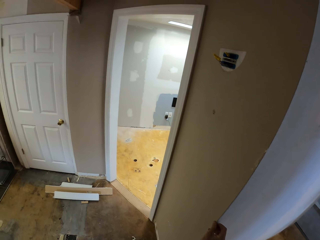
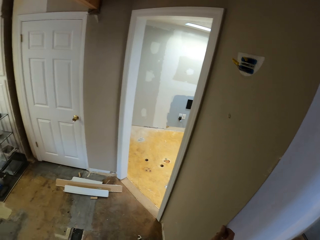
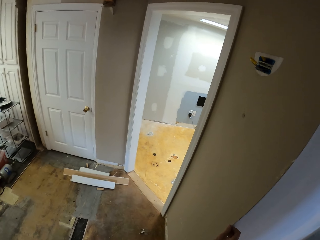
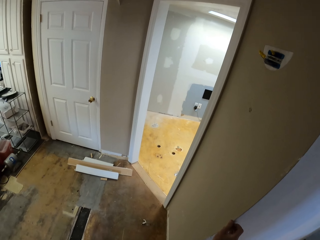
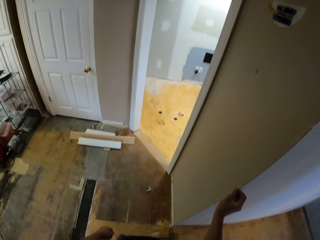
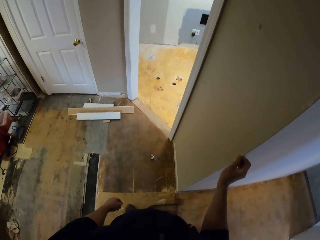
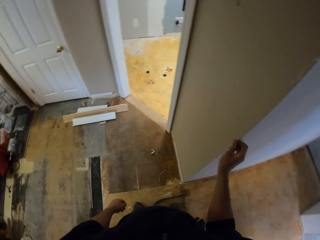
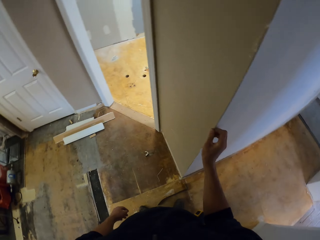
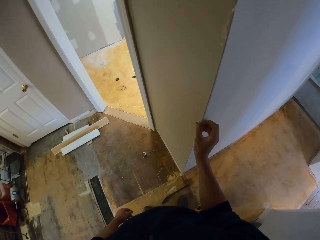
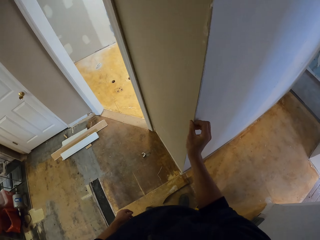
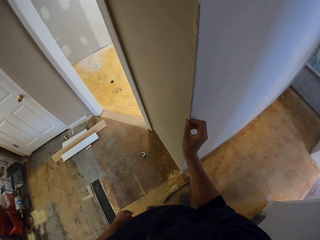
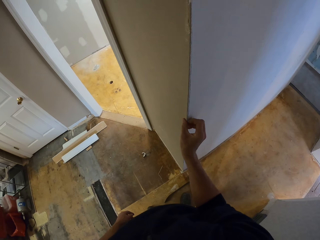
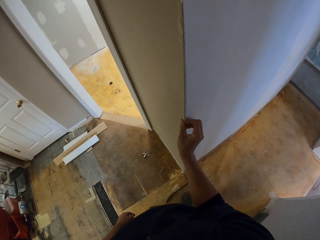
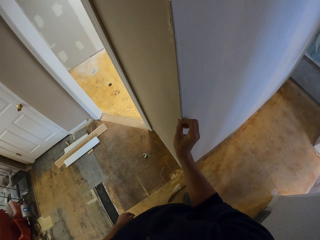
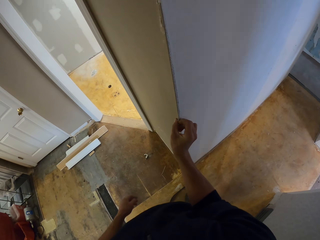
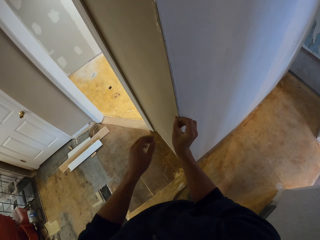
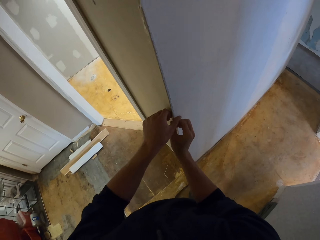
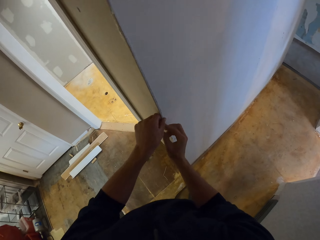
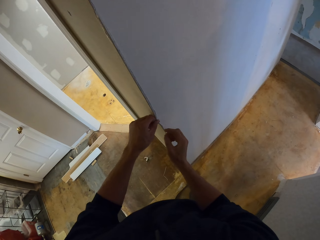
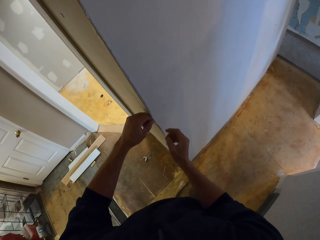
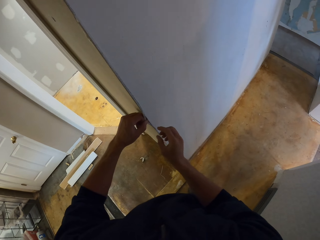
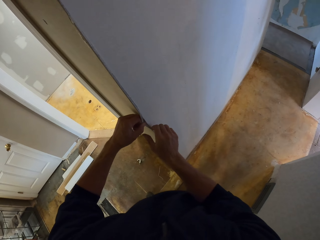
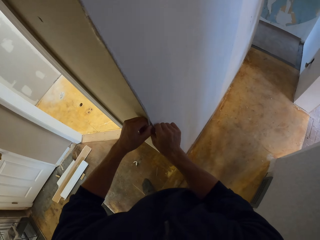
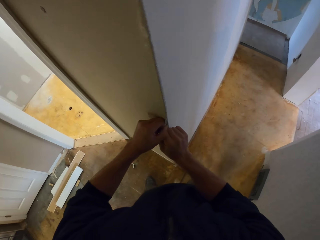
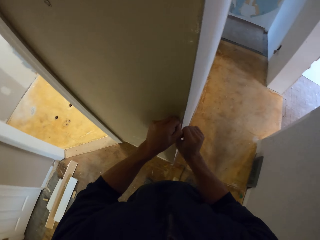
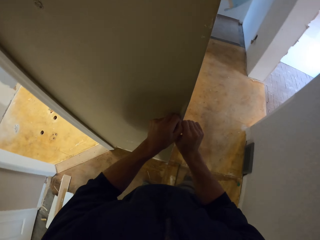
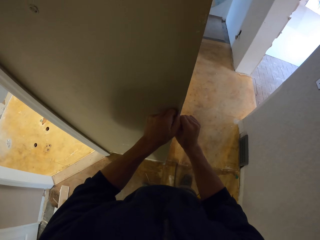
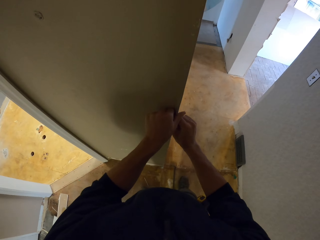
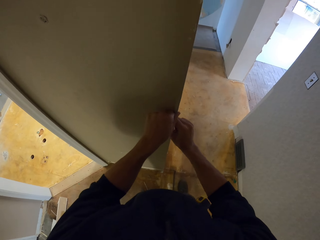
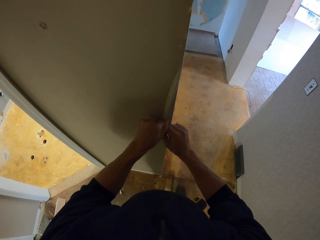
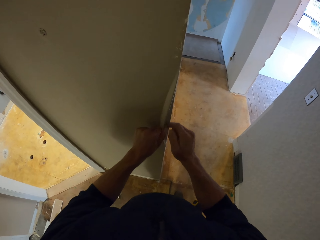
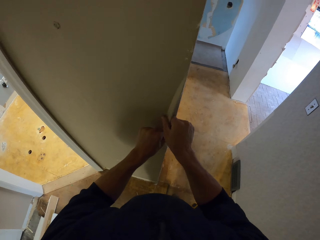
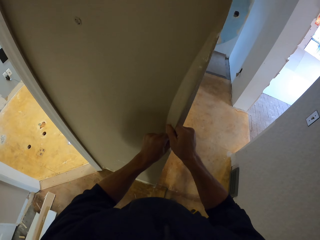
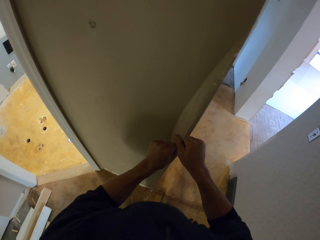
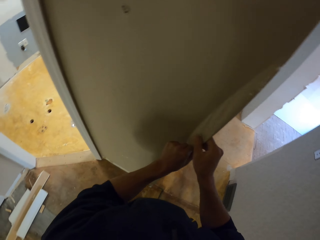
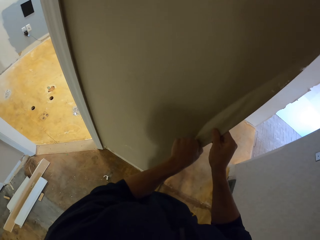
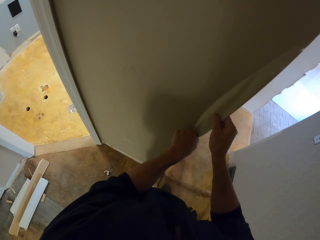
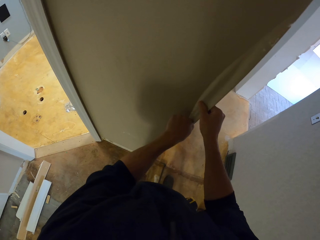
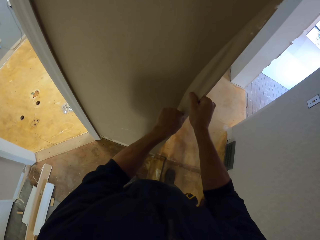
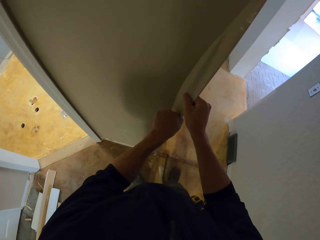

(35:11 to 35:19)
The camera wearer removes wallpaper.

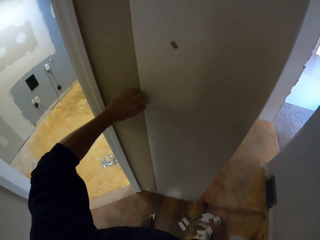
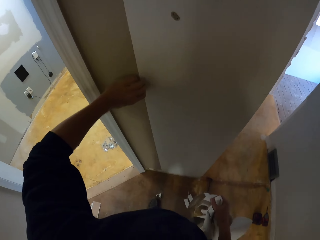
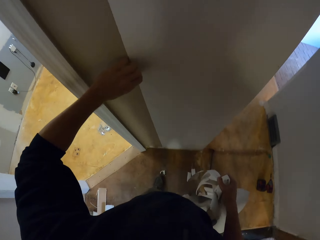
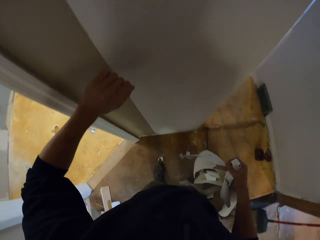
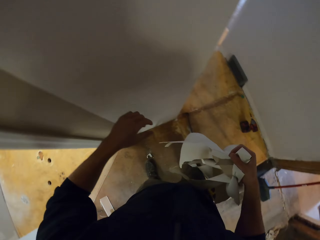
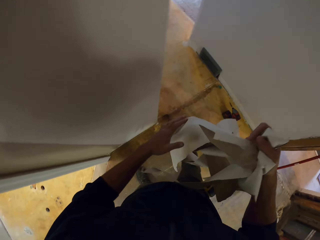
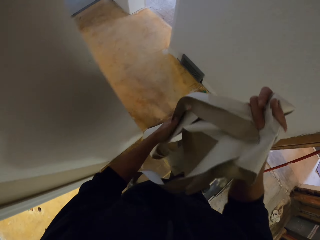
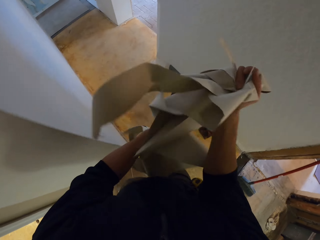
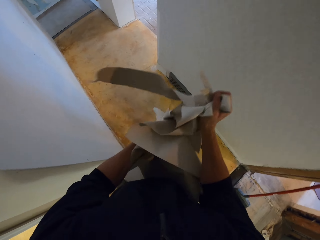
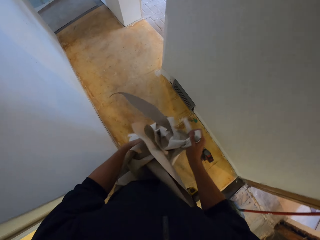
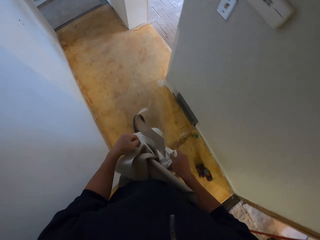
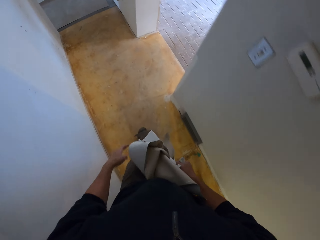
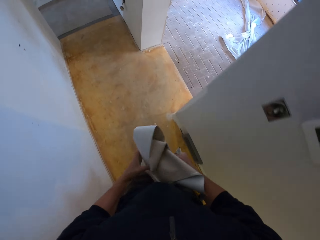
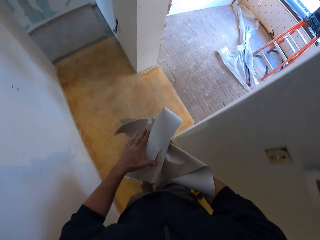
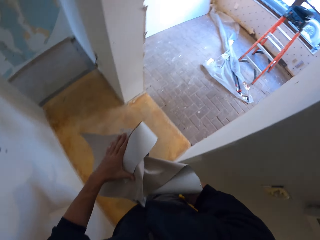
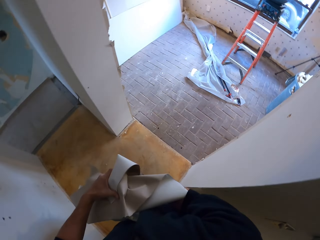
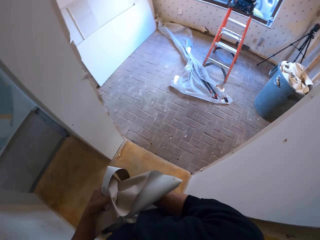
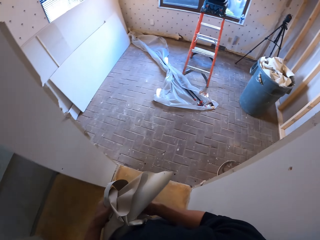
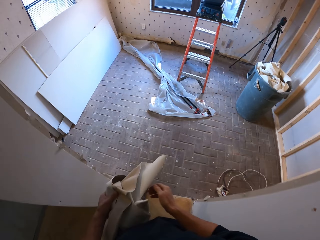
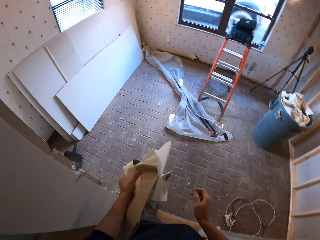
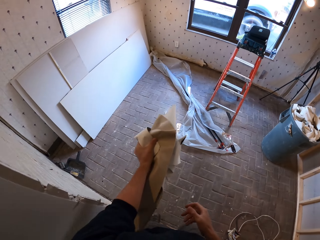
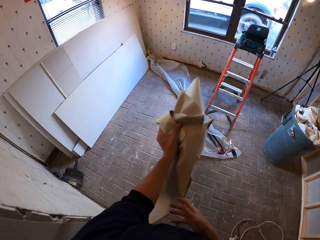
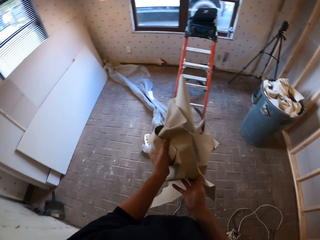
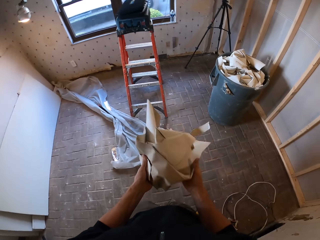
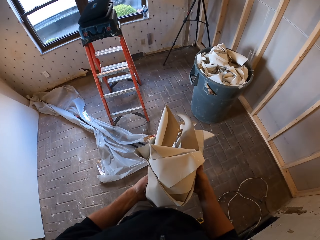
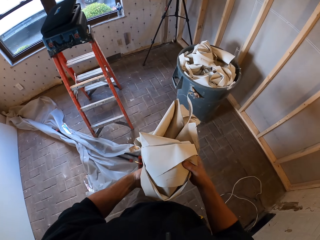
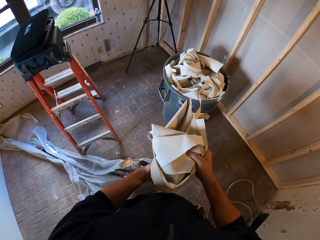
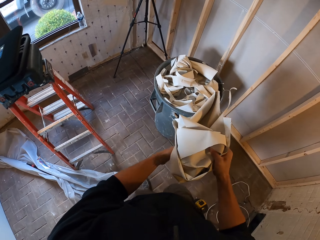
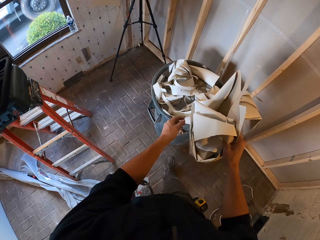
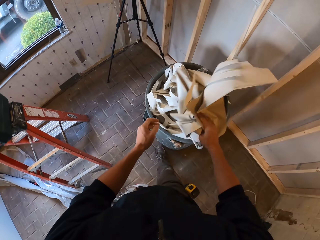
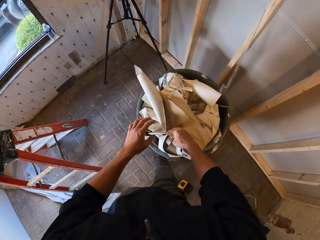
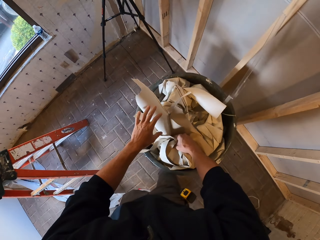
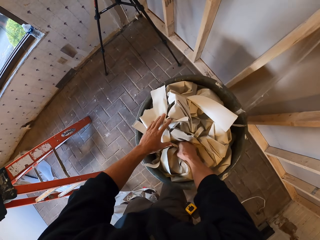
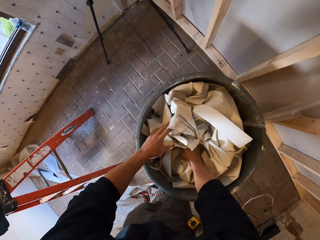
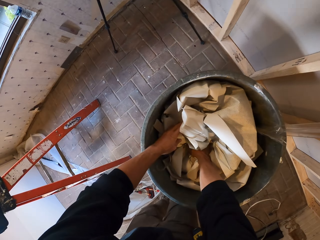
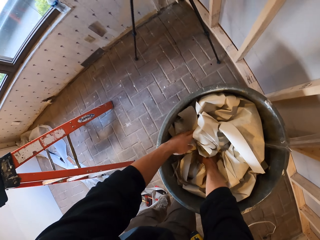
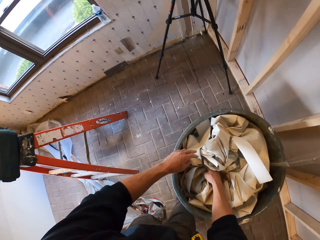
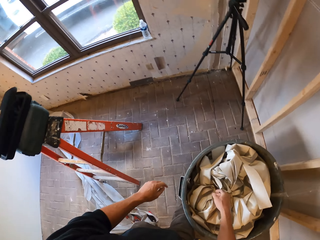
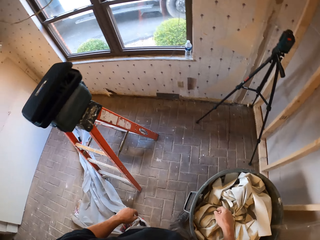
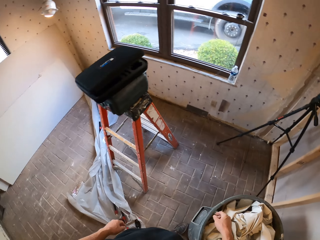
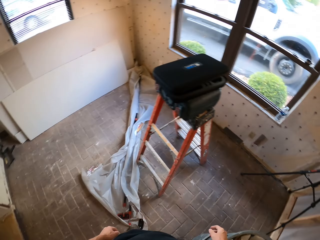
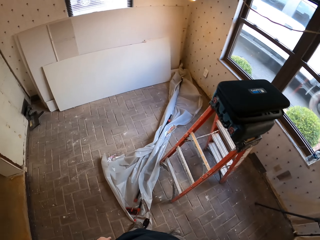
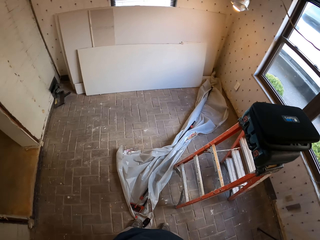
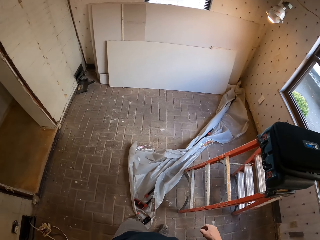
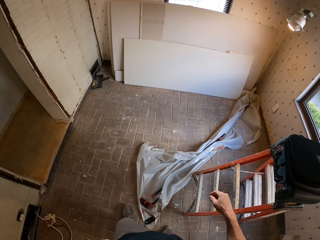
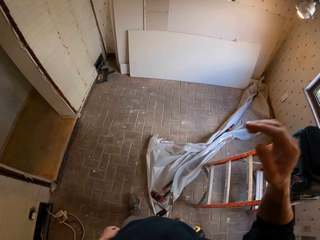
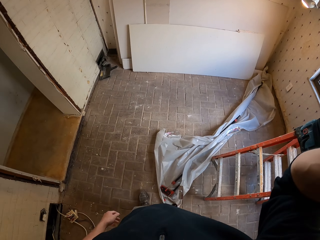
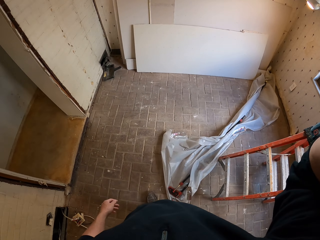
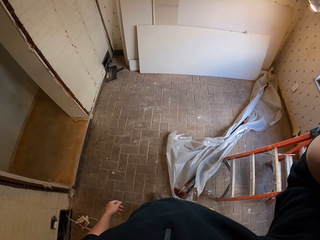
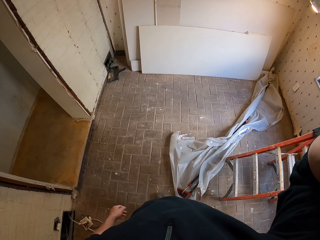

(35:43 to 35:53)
The camera wearer folds the wallpaper. They walk, put the wallpaper in the dustbin, and lift the right hand.
